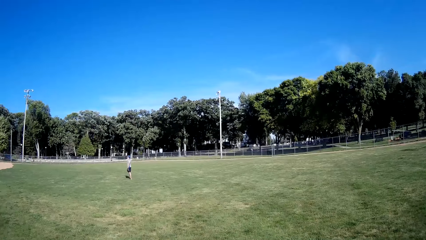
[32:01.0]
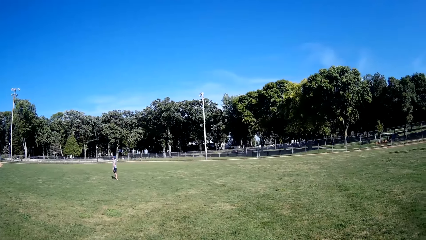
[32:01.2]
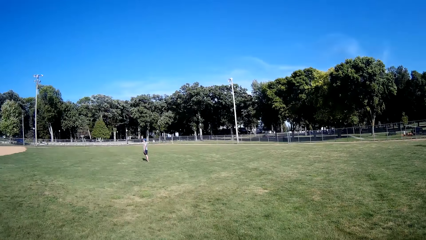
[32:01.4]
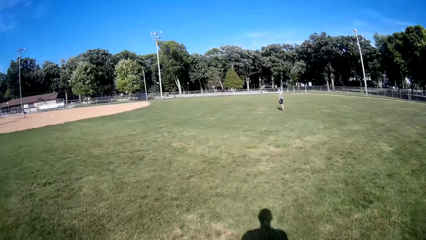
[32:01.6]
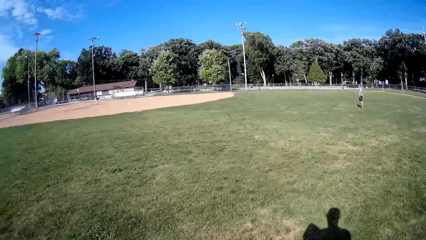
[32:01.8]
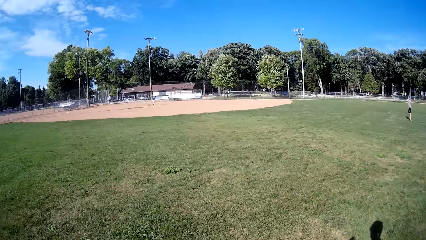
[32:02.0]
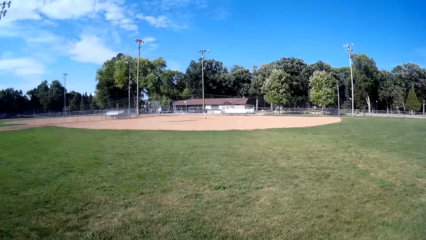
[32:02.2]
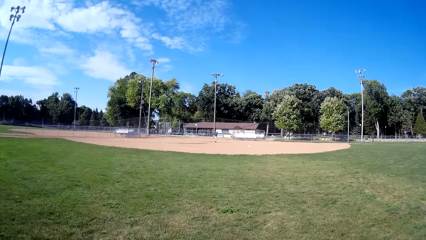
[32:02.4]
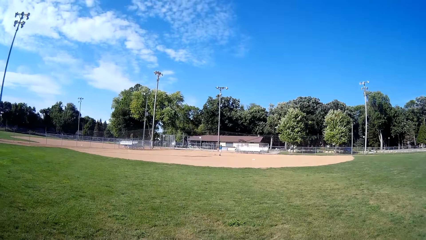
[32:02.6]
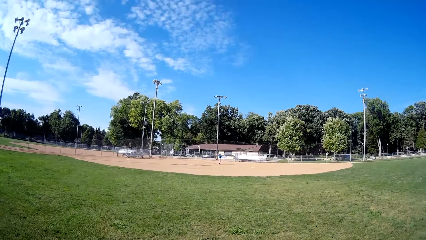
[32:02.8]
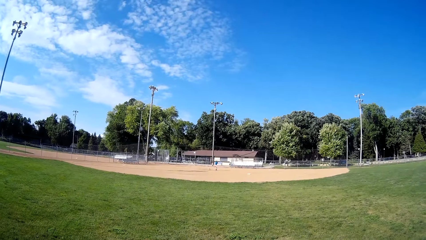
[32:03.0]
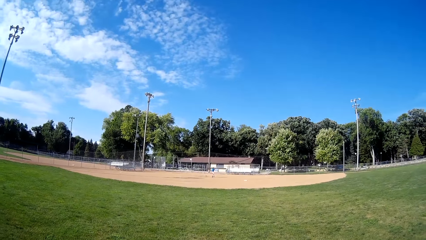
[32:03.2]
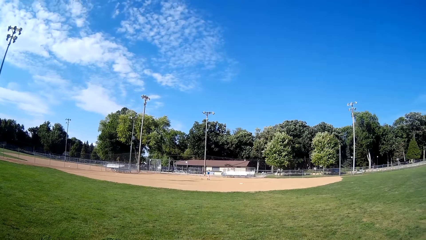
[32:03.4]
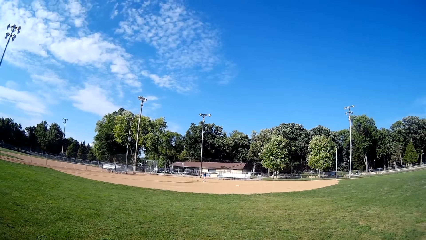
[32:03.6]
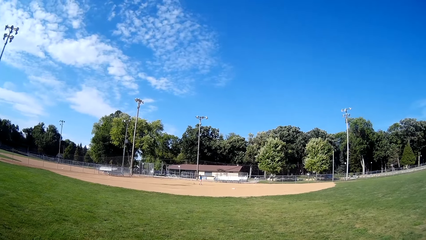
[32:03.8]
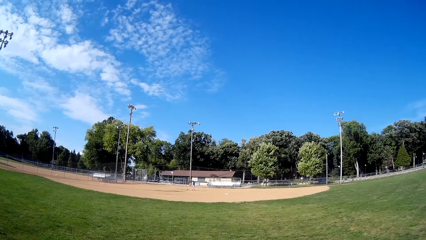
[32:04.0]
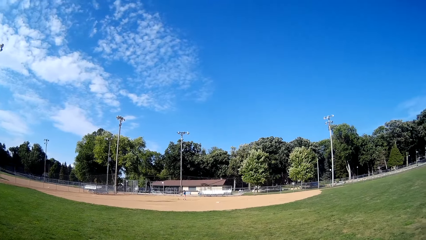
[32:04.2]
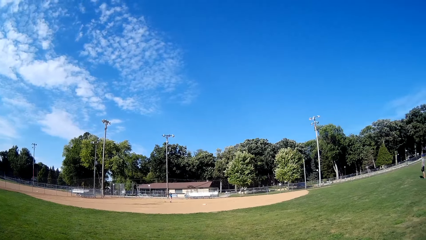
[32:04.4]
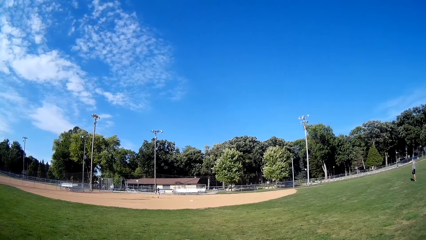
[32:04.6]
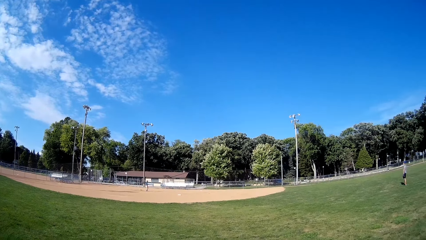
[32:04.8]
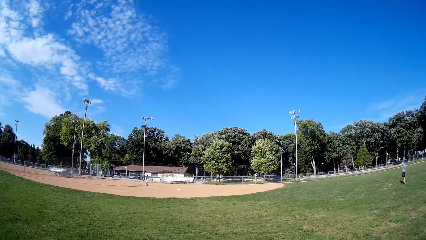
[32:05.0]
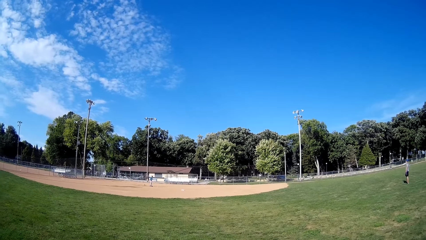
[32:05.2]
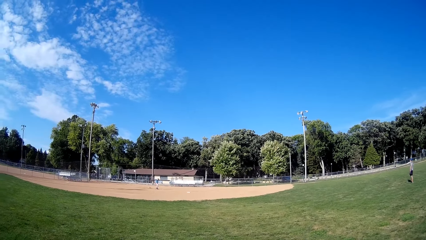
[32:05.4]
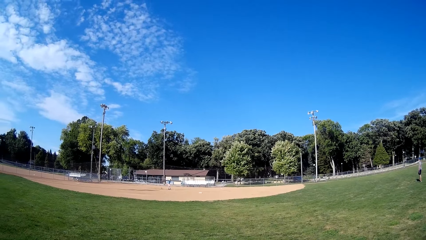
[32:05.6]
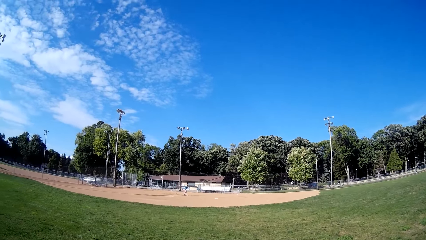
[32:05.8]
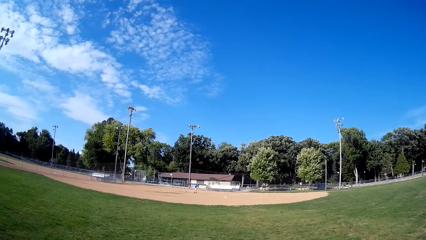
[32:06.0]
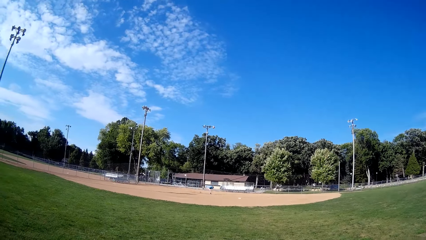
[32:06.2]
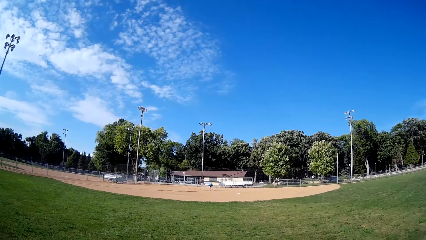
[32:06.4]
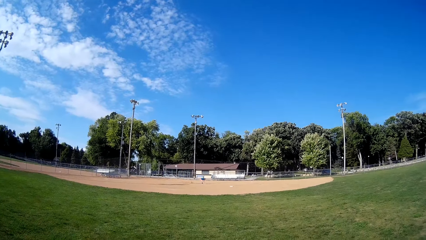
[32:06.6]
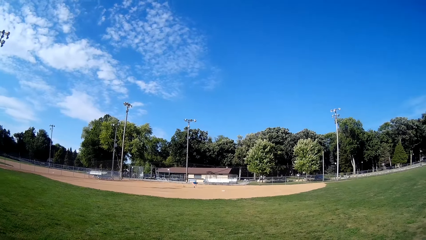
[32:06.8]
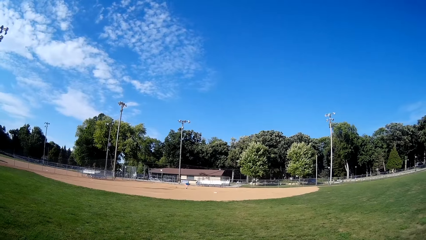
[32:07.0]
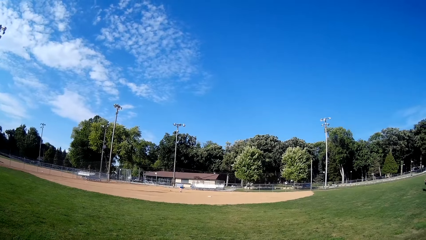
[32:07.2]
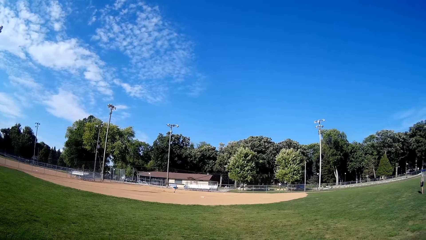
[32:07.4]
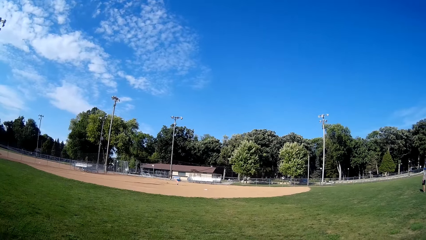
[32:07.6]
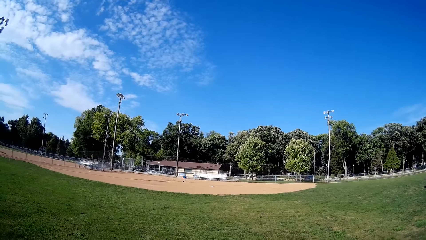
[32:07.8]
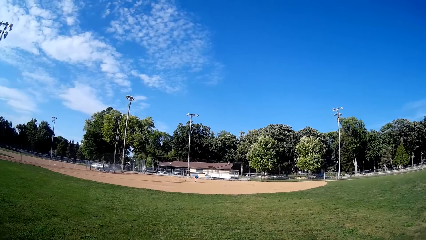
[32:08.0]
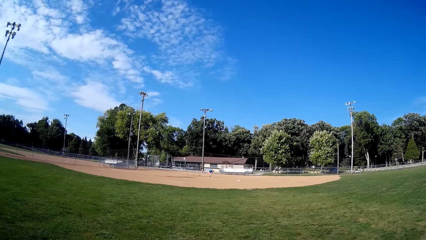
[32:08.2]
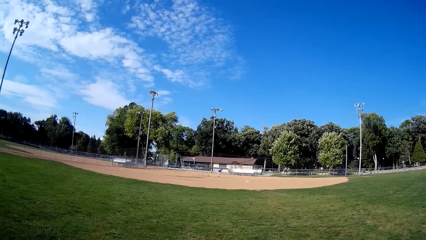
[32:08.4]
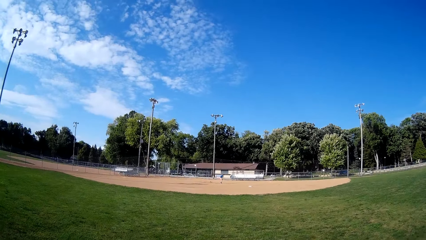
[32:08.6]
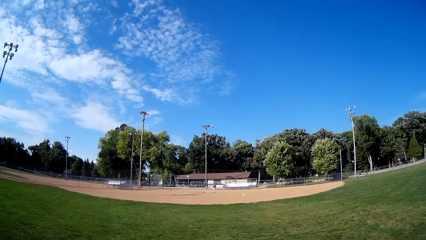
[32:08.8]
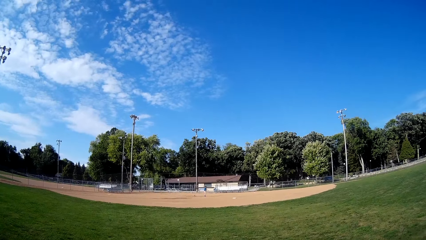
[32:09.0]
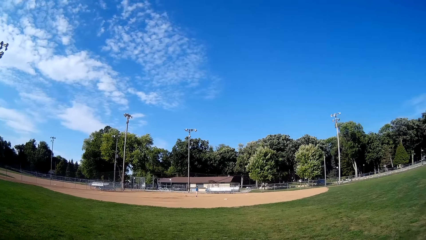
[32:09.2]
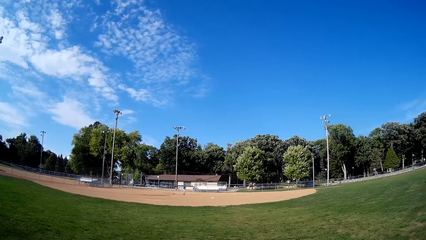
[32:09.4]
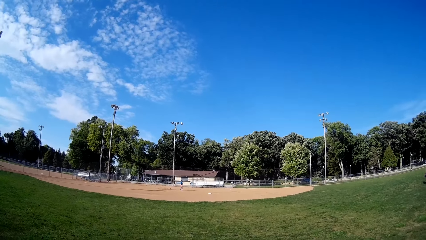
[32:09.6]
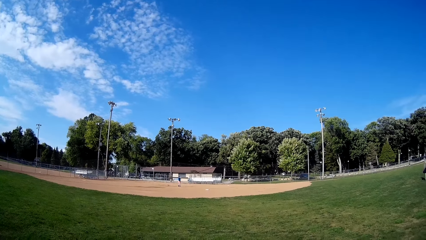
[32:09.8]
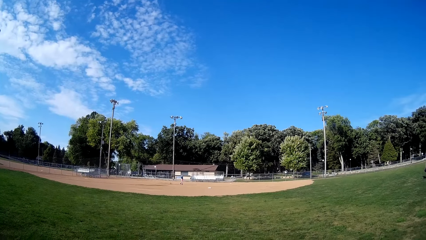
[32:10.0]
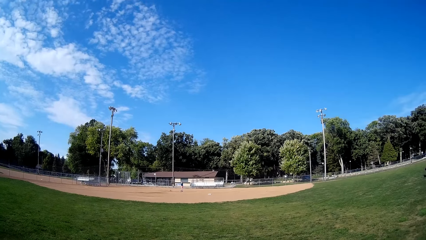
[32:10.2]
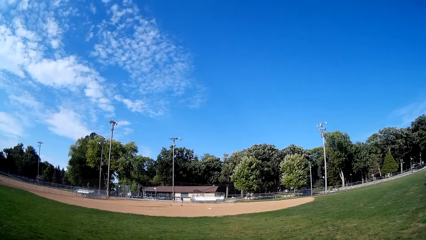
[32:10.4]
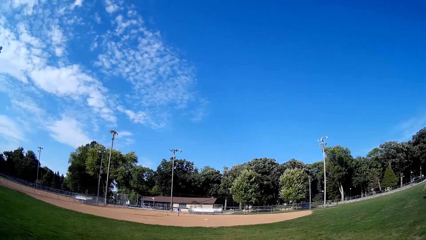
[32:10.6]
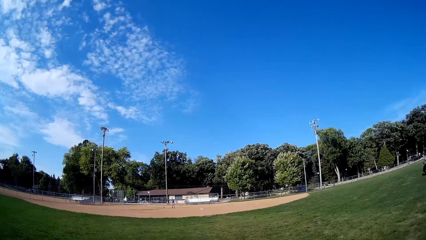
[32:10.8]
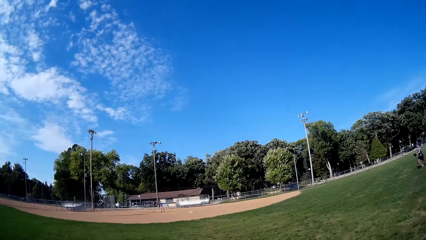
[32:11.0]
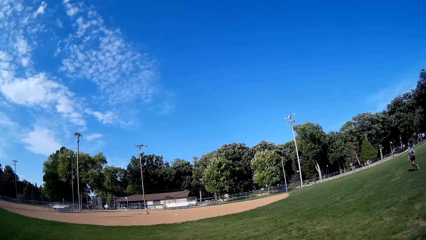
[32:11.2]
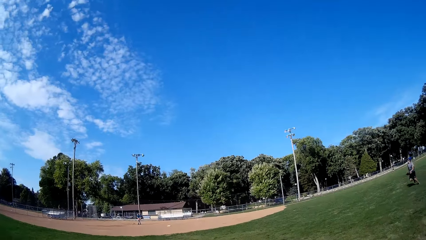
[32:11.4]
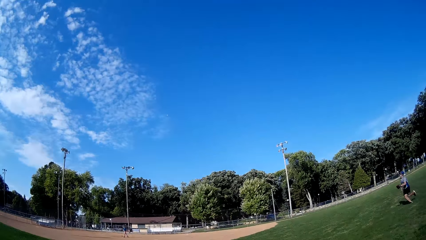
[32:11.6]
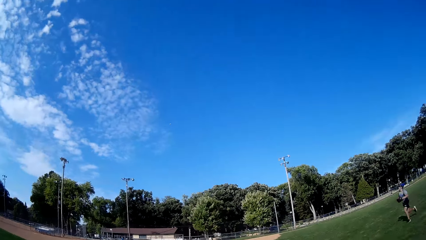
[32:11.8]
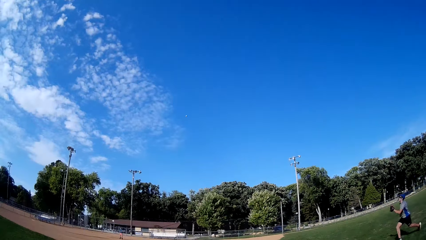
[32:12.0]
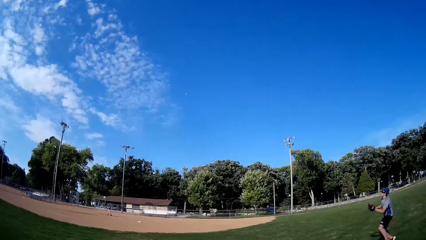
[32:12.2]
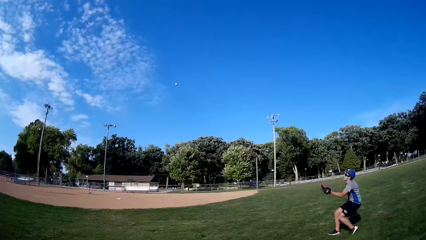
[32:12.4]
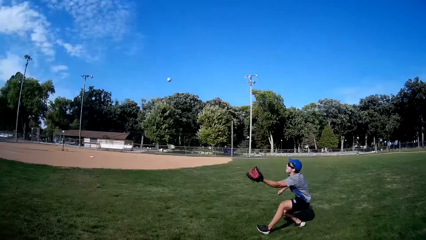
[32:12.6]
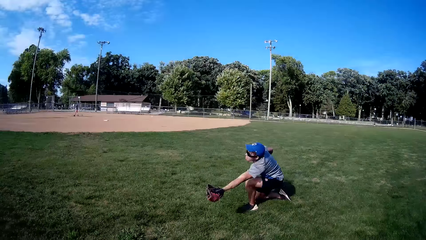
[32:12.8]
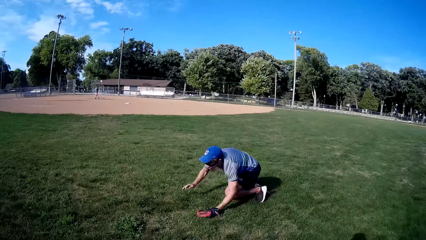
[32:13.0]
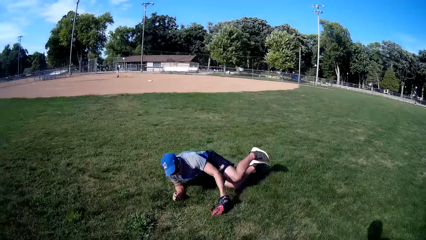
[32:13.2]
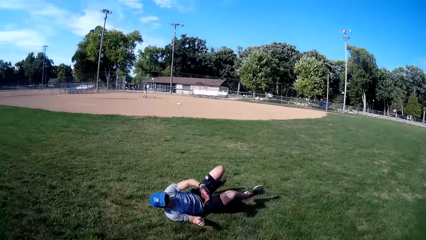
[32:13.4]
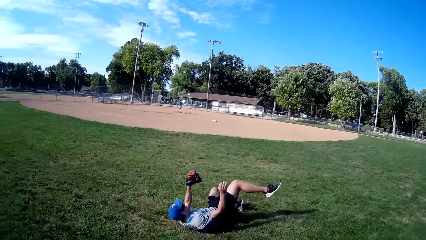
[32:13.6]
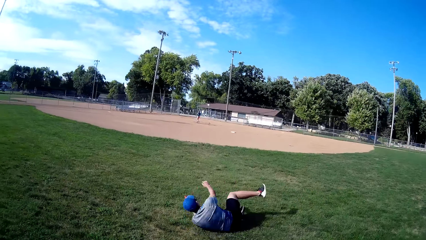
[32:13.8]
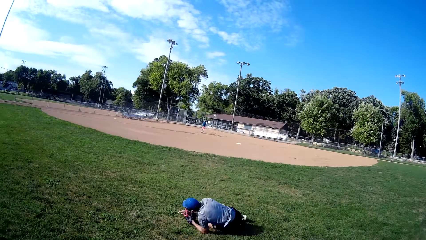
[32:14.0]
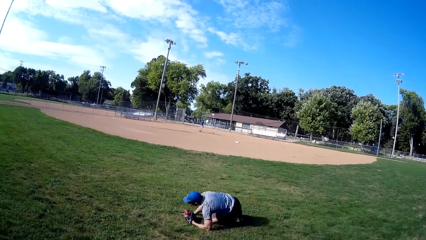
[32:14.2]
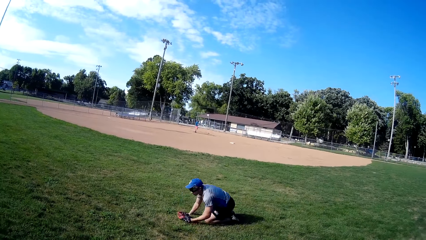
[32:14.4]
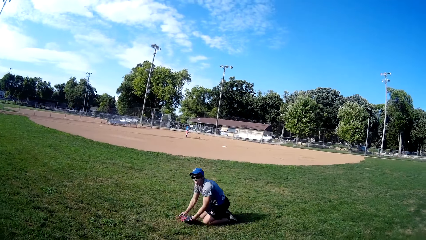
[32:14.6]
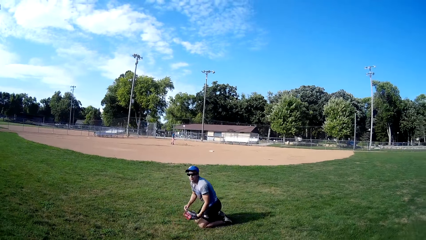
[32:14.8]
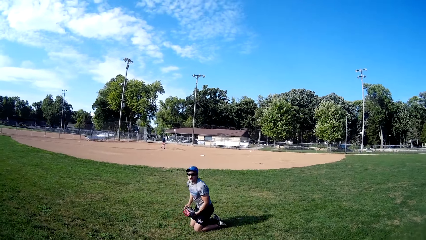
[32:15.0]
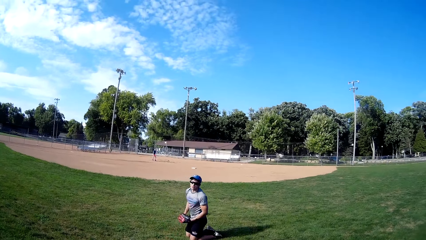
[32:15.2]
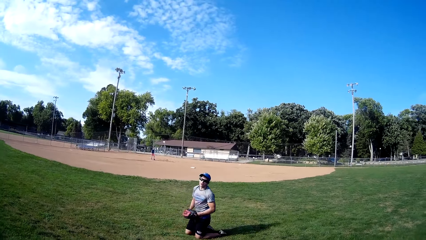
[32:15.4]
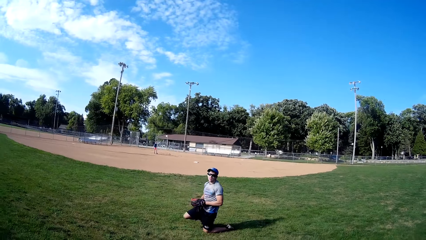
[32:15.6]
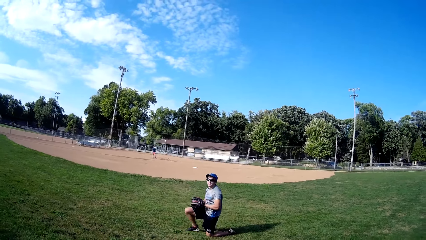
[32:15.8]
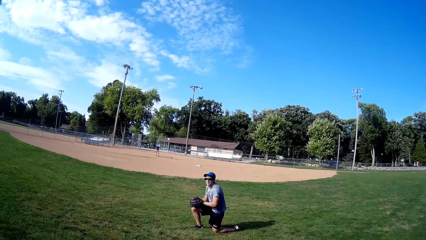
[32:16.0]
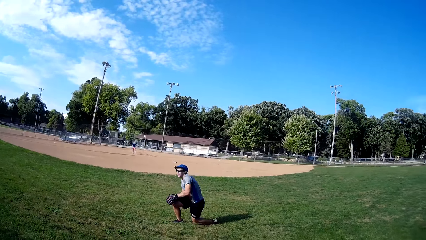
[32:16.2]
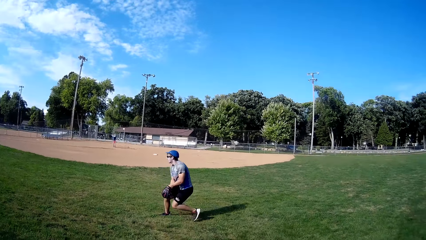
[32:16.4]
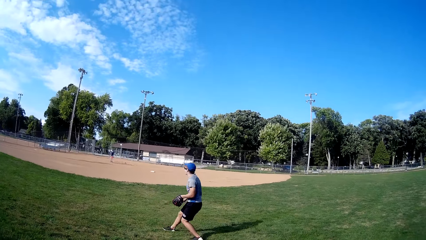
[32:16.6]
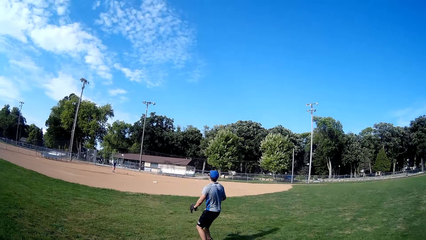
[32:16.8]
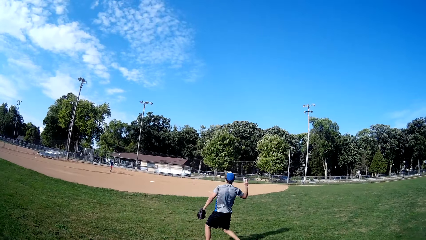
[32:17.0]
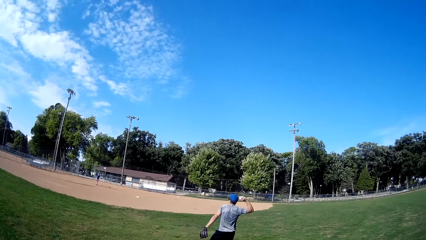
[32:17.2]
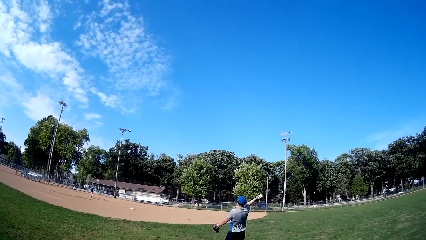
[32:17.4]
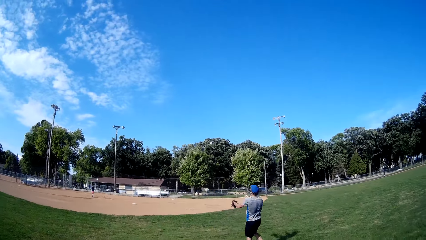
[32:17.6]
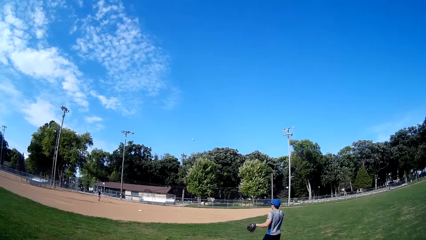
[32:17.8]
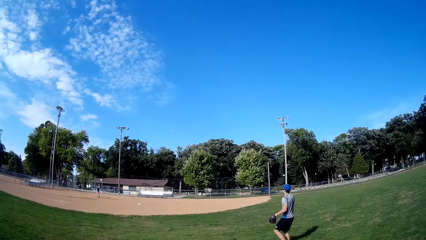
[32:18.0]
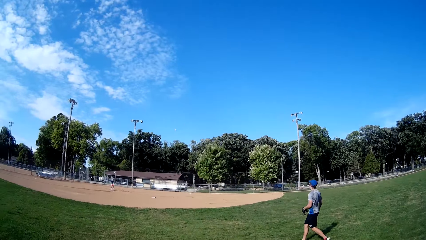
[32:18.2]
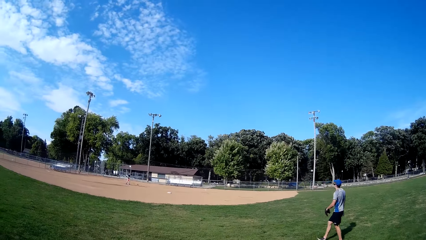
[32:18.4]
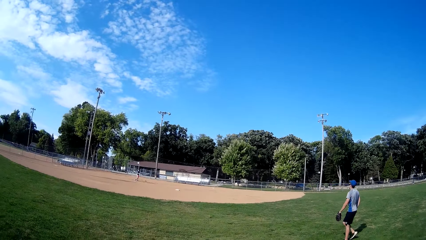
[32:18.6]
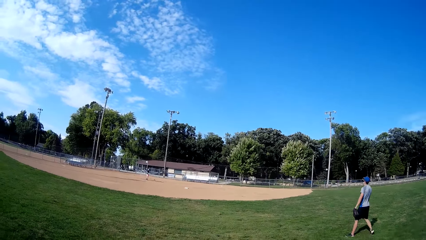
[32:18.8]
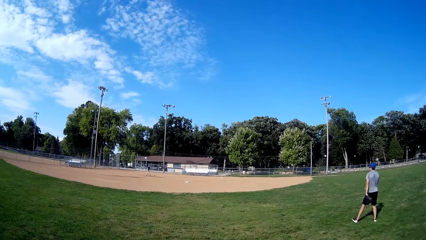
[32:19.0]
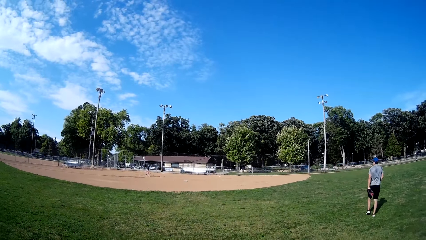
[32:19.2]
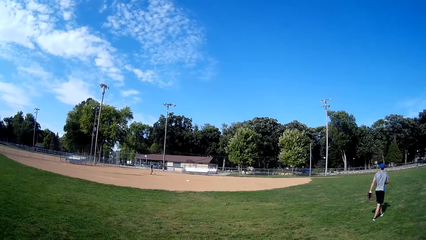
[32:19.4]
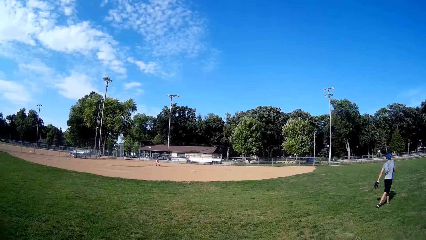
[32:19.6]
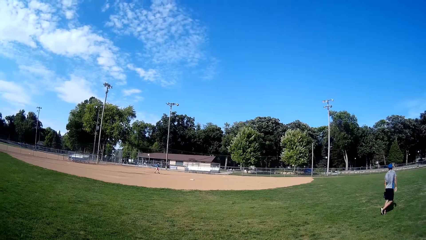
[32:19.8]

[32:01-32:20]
The camera wearer looks around. A man throws the ball towards another man. The other man rolls on the ground. The other man stands up. The other man throws the ball towards the first man.
